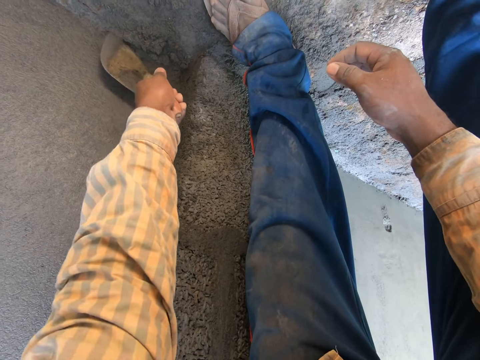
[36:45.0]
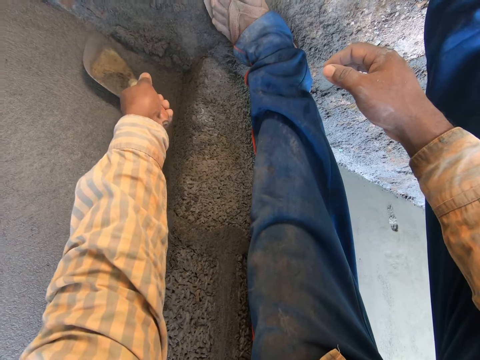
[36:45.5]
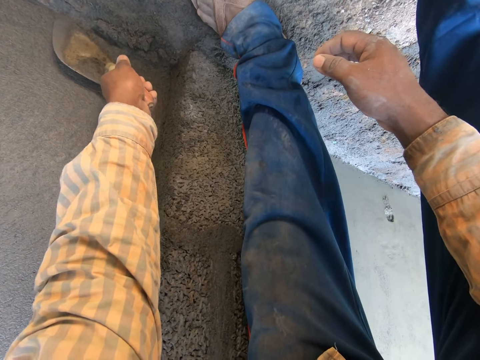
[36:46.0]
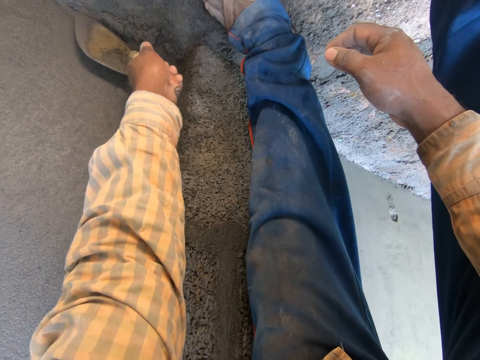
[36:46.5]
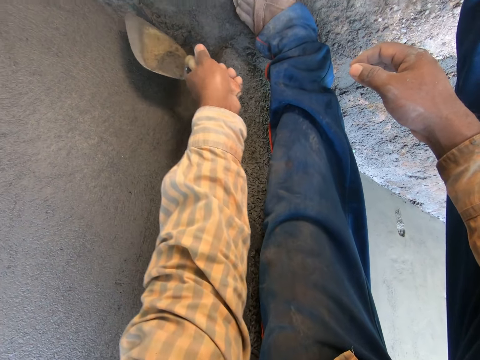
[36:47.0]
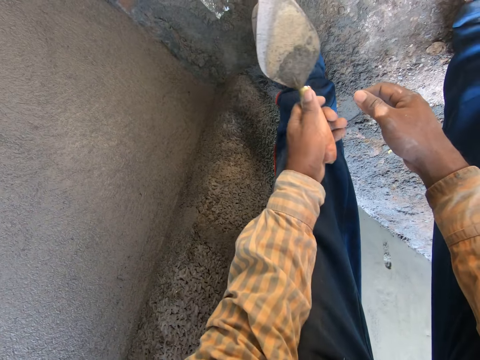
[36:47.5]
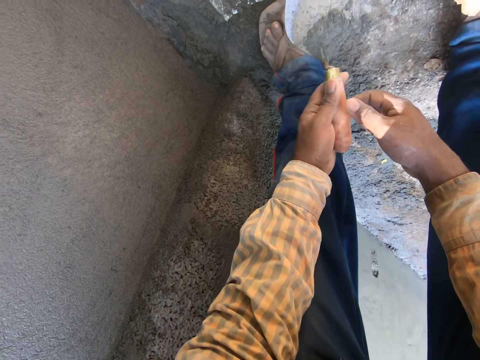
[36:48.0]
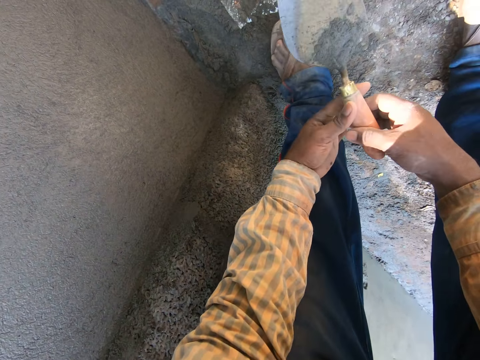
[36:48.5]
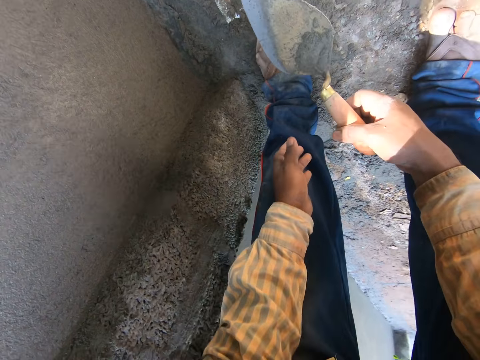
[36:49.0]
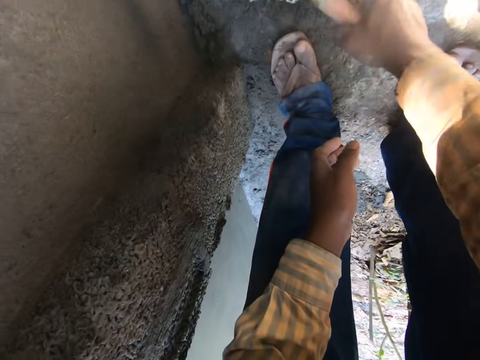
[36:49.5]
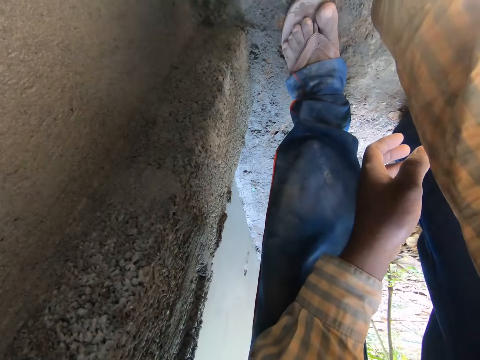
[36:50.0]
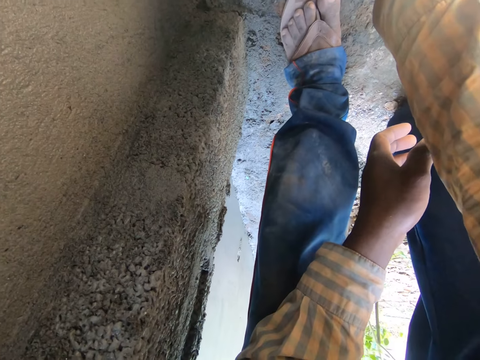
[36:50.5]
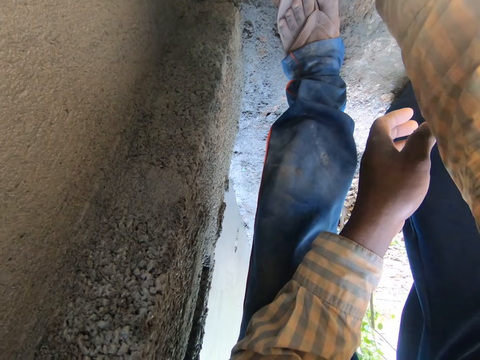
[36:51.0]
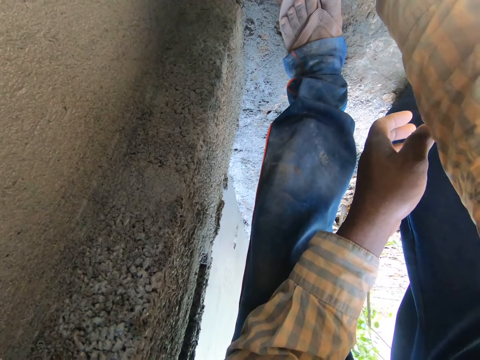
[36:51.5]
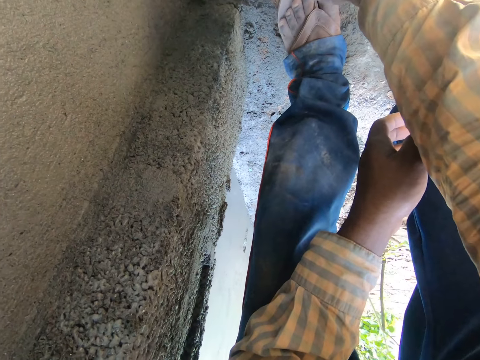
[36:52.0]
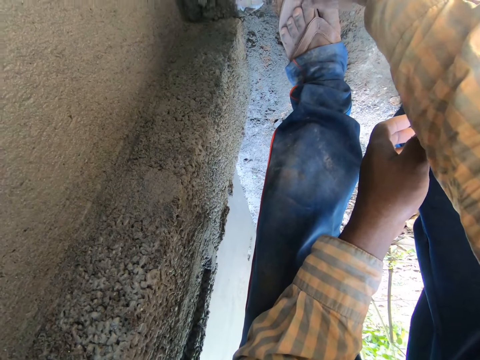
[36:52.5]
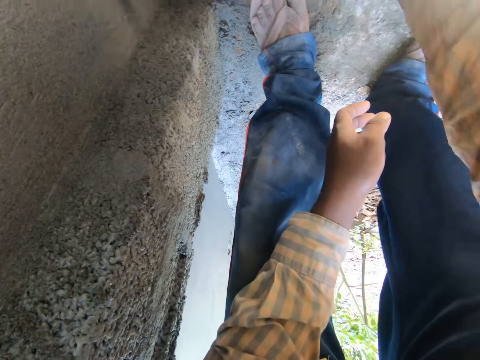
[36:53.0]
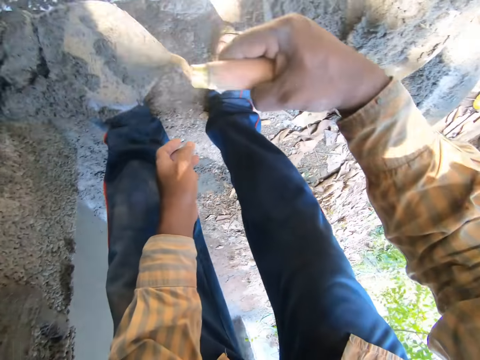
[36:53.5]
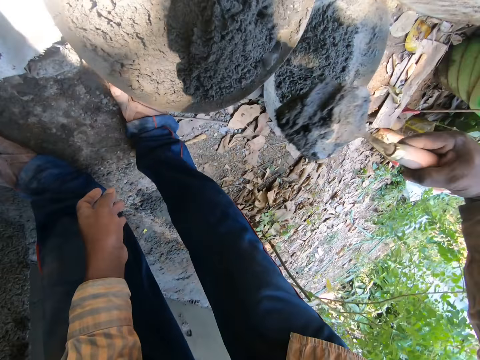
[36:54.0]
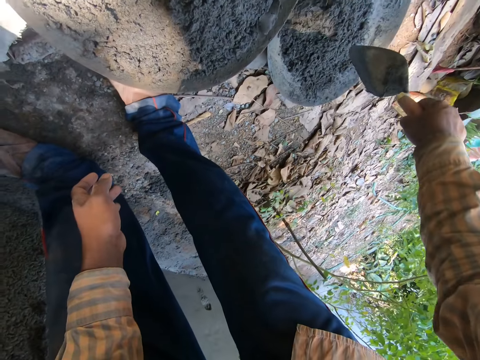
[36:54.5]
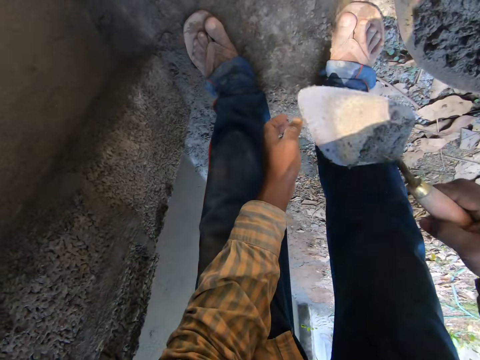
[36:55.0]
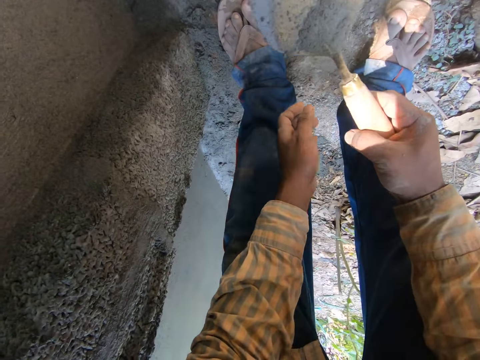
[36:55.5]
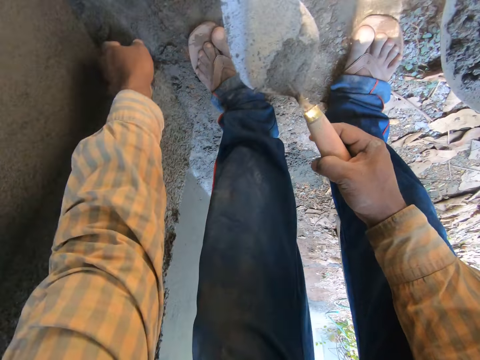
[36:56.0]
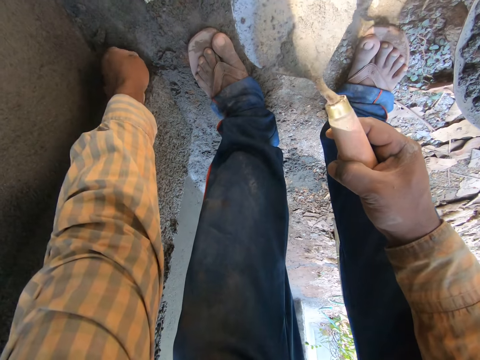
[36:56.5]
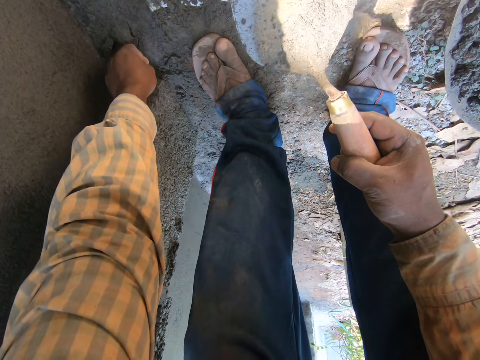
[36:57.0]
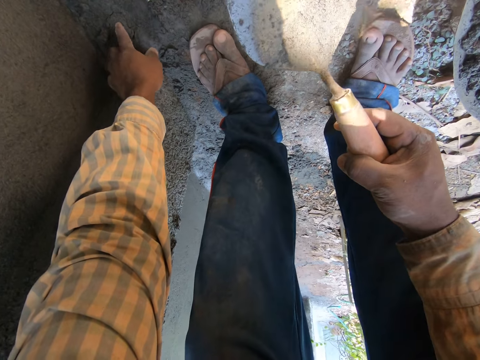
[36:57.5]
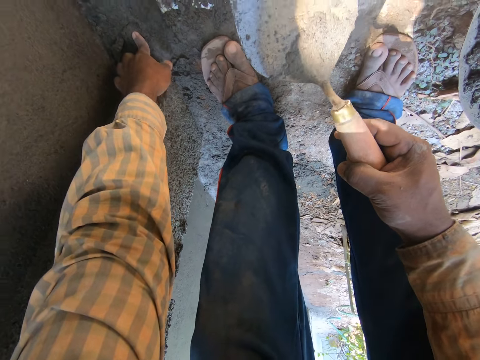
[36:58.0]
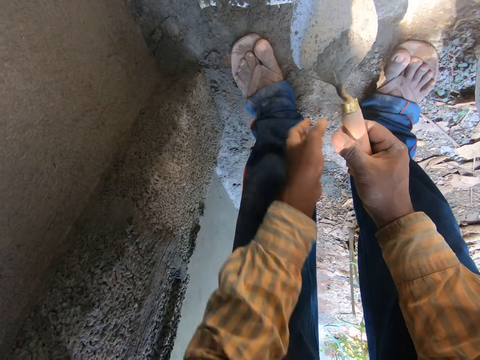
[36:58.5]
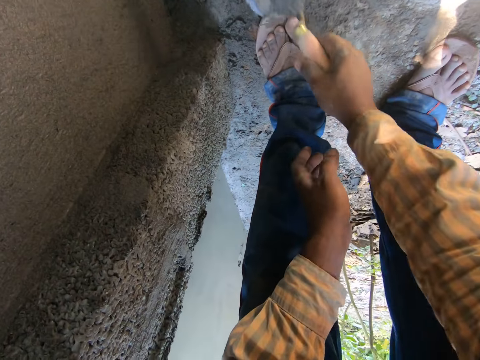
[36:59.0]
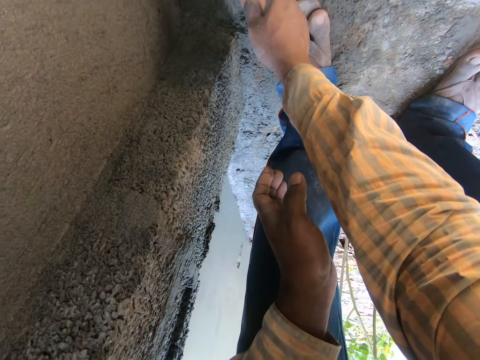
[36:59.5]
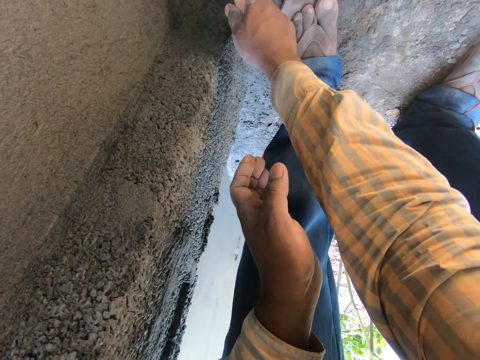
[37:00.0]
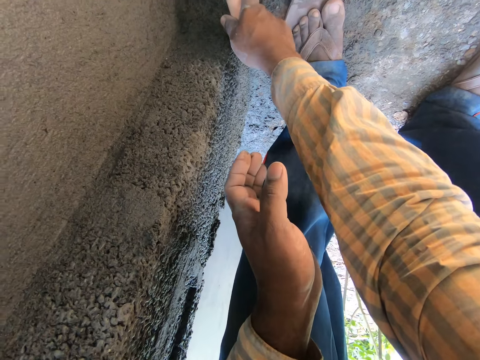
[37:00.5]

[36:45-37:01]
The camera wearer moves the trowel up. He passes the trowel from his left hand to his right hand. He holds the trowel with both hands, holds the trowel with the right hand and moves the trowel down. He moves the trowel. He pours the concrete sand from the trowel in his right hand in the mortar pan on the ground. He moves the trowel down and moves the hand down. He touches a stone on the sack carpet on the ground with his left hand. He presses the cement mixture, moves the hand up and moves the trowel down.

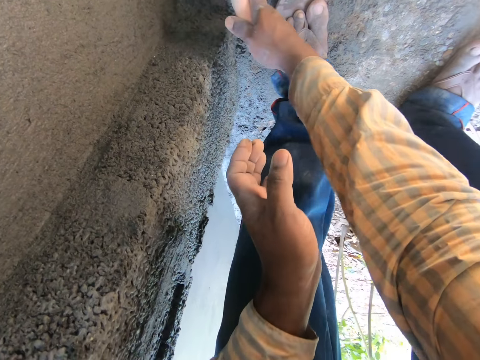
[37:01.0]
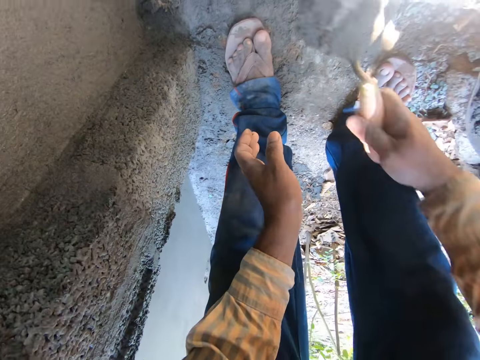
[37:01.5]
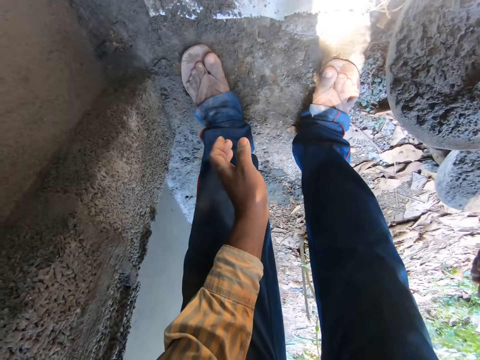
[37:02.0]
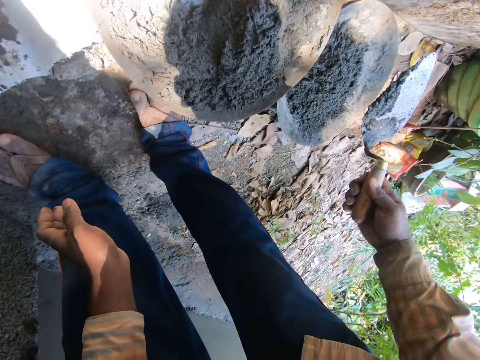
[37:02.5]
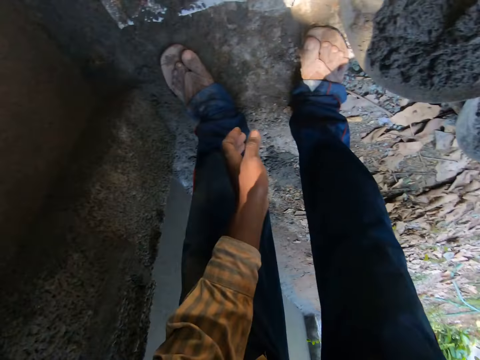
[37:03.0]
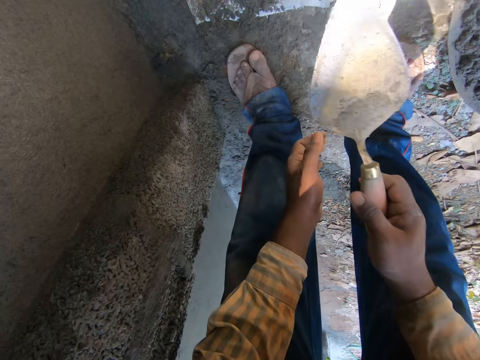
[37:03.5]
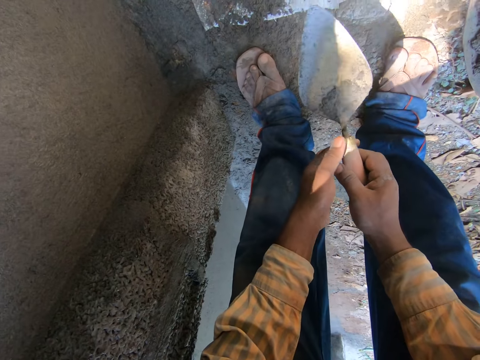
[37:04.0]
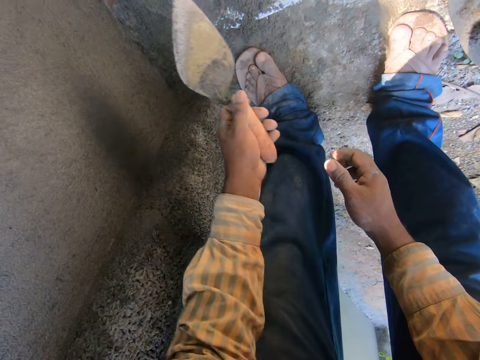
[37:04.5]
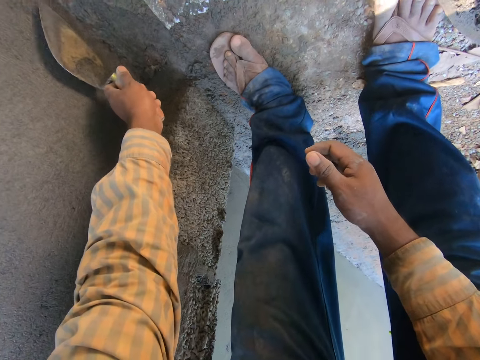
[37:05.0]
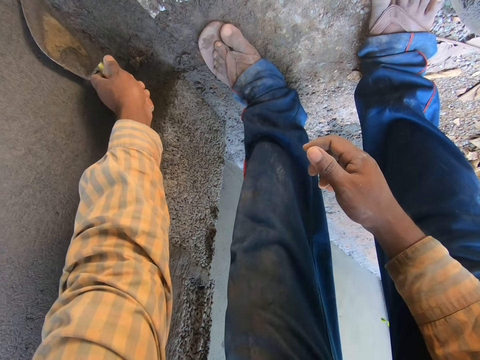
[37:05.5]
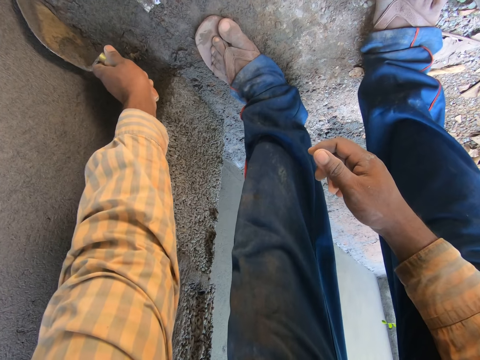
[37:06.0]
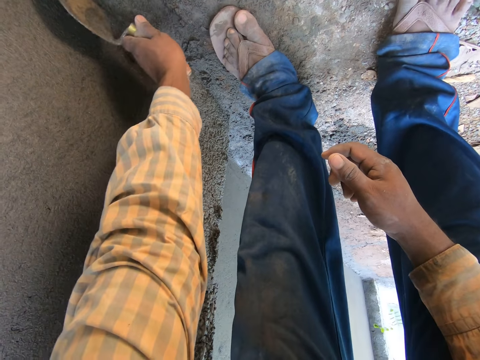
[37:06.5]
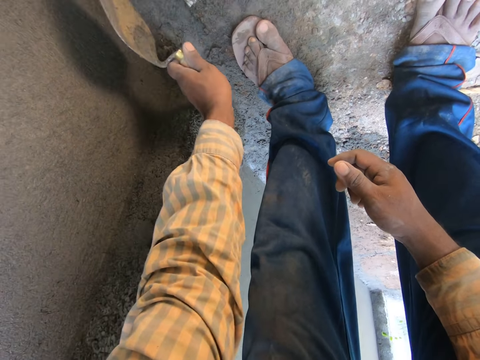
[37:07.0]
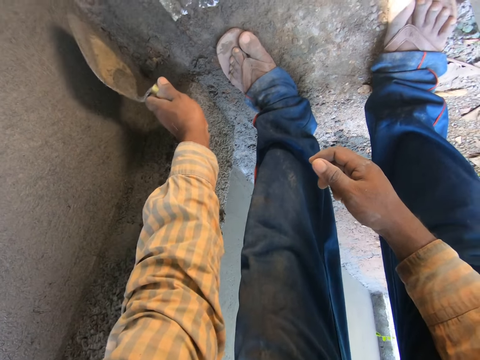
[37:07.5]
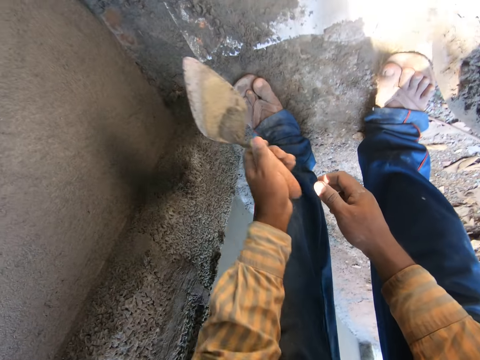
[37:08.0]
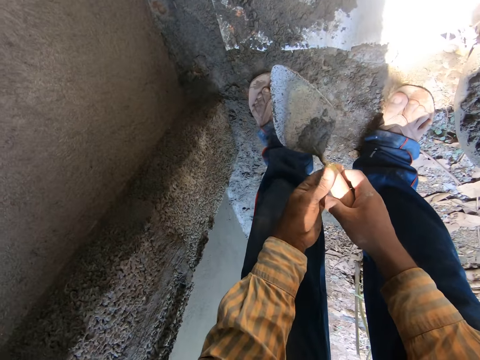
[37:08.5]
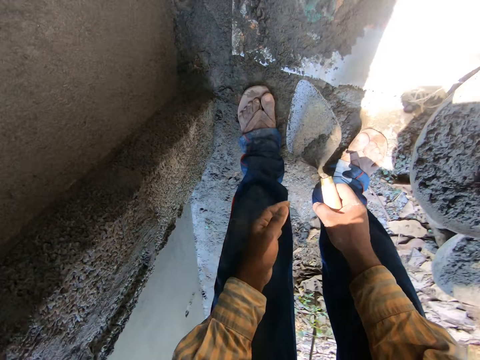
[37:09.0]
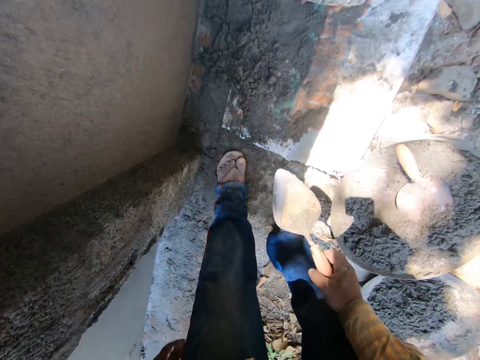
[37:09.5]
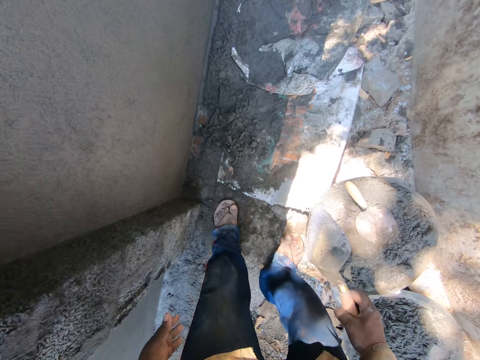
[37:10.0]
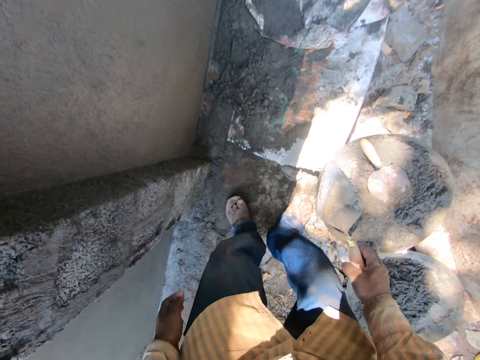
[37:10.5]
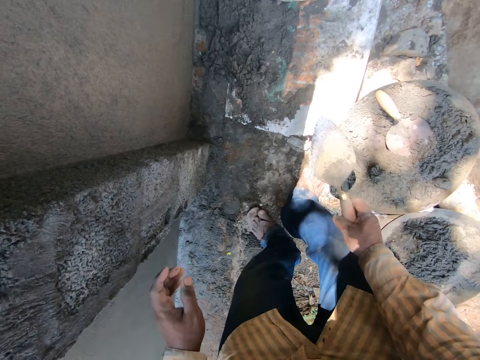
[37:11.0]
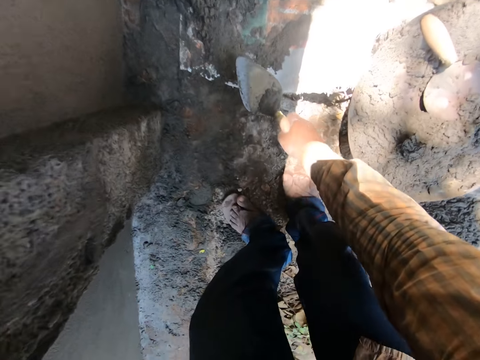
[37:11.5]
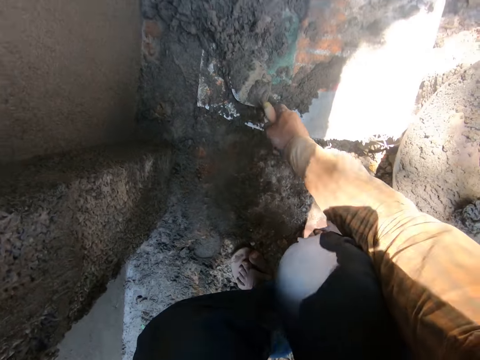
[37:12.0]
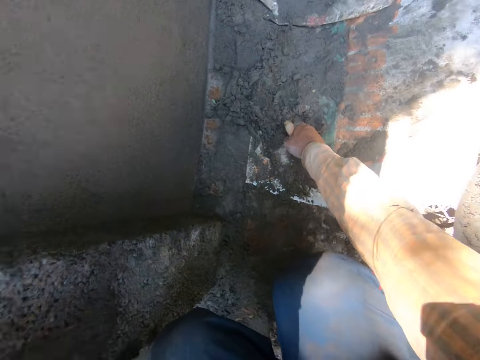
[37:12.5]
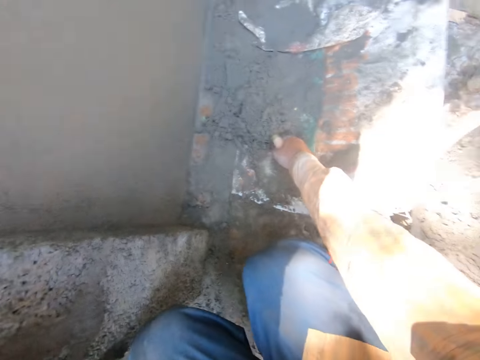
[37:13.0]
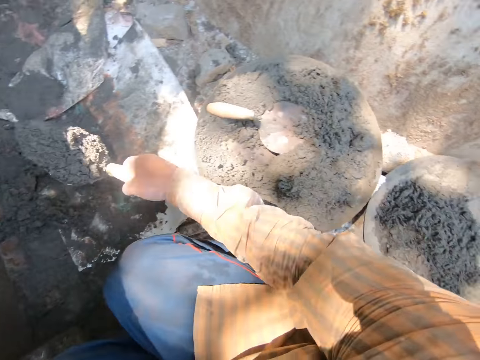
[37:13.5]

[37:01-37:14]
The camera wearer packs some concrete sand from the sack carpet on the ground with the trowel in his right hand. He moves the trowel up. He pours the concrete sand from the trowel in his right hand in the mortar pan on the ground. He moves the trowel down. He passes the trowel from his right hand to his left hand. He scrapes some concrete sand from the sack carpet on the ground with the trowel in his left hand. He passes the trowel from his left hand to his right hand. He moves the trowel up. He raises his upper body. He holds the trowel up. He places his left hand on a pillar. He bends down. He moves the trowel down. He packs some concrete sand from the sack carpet on the ground with the trowel in his right hand.
